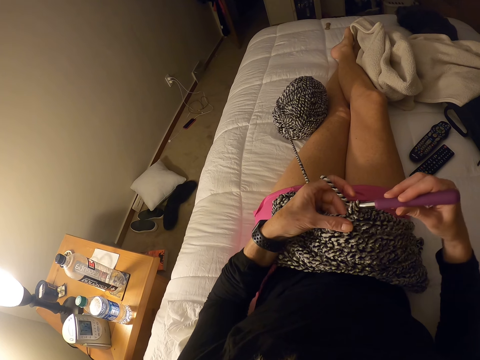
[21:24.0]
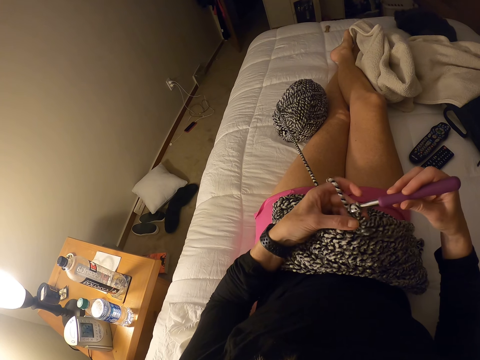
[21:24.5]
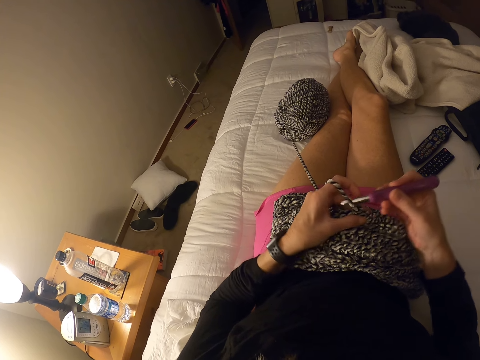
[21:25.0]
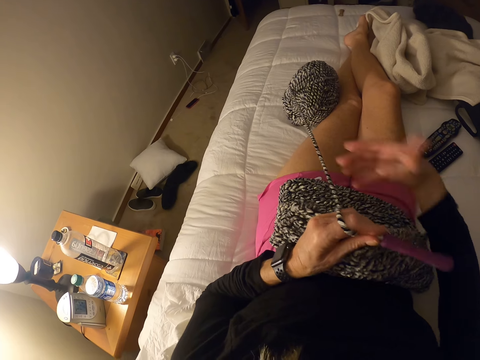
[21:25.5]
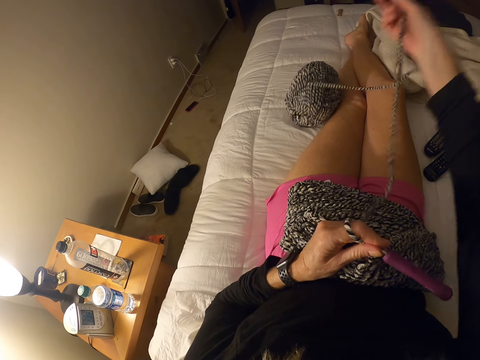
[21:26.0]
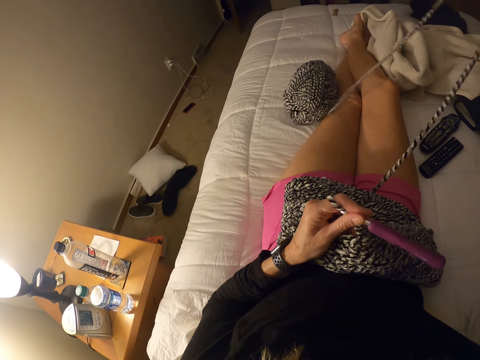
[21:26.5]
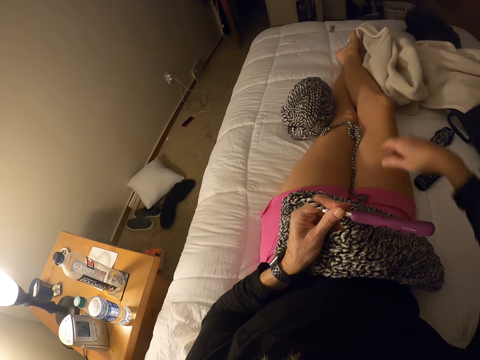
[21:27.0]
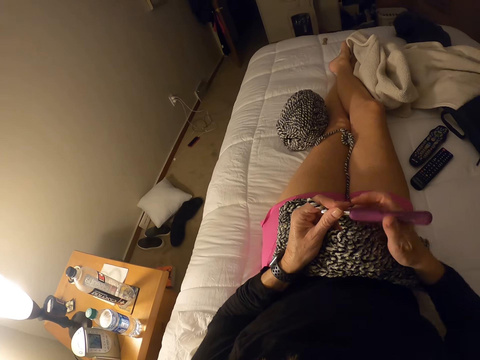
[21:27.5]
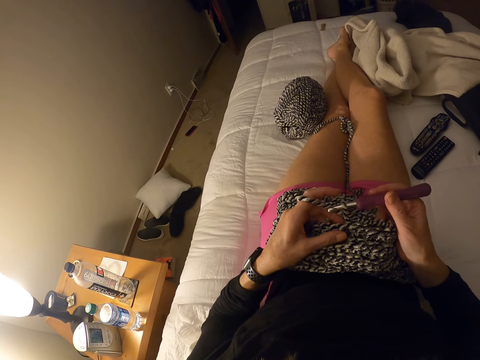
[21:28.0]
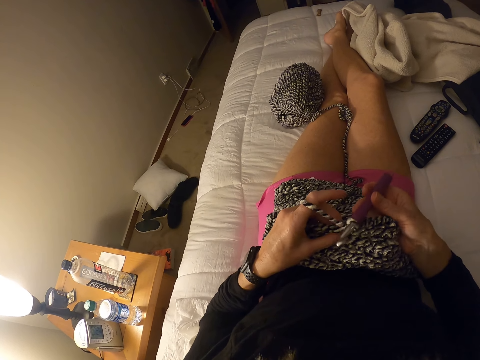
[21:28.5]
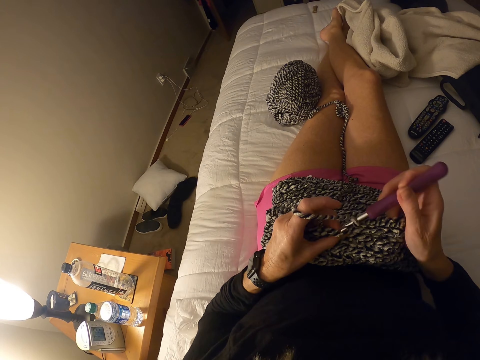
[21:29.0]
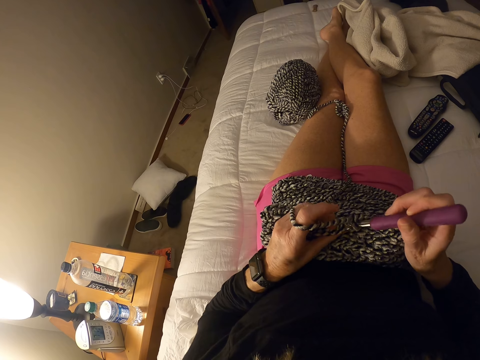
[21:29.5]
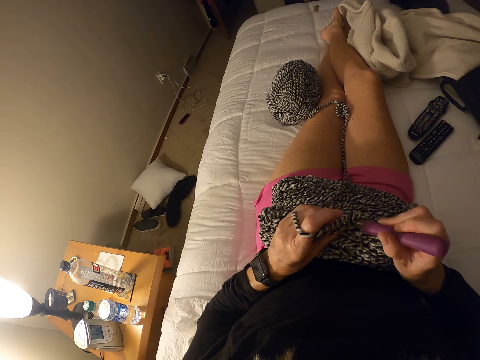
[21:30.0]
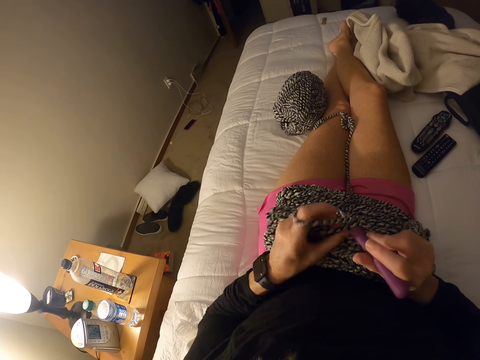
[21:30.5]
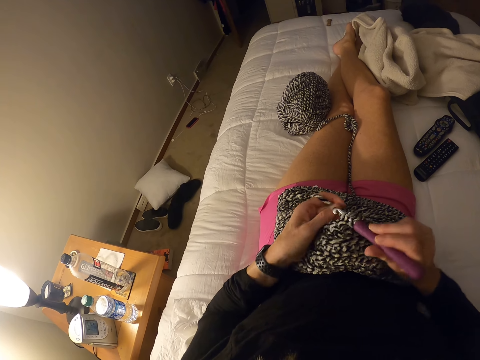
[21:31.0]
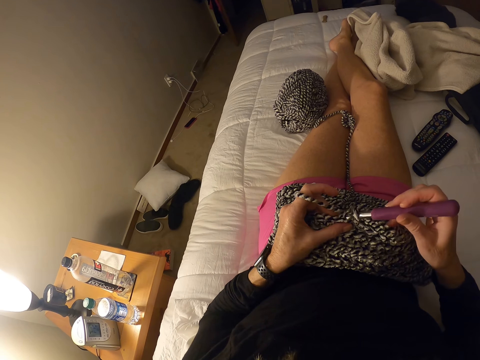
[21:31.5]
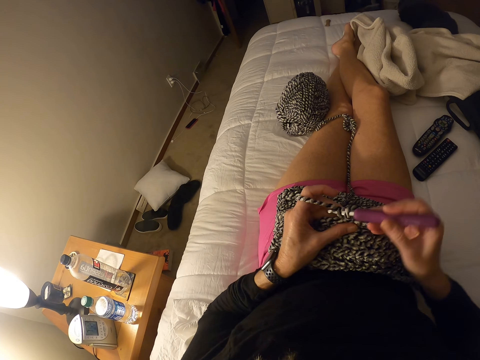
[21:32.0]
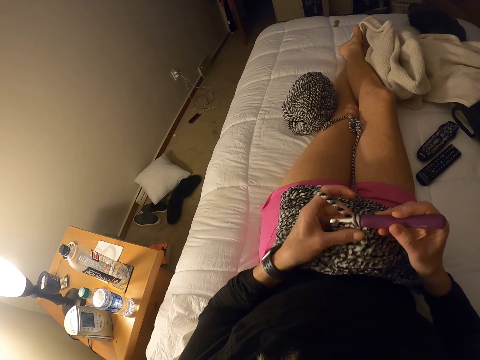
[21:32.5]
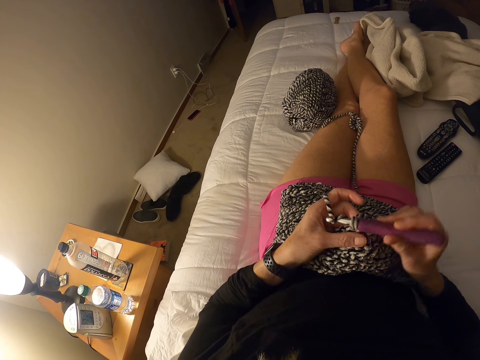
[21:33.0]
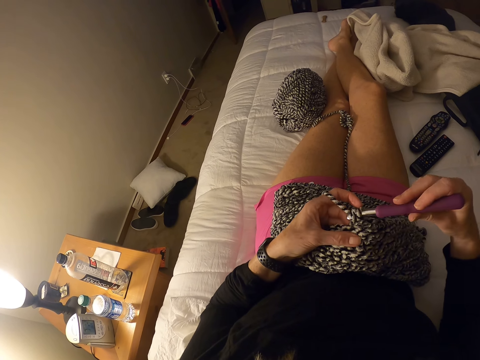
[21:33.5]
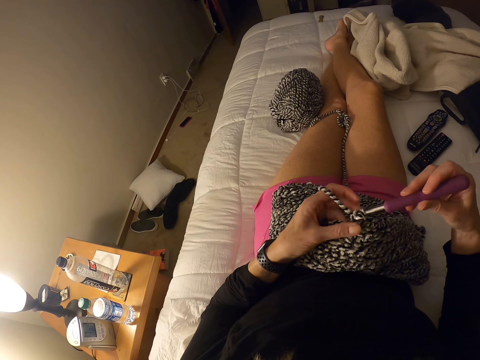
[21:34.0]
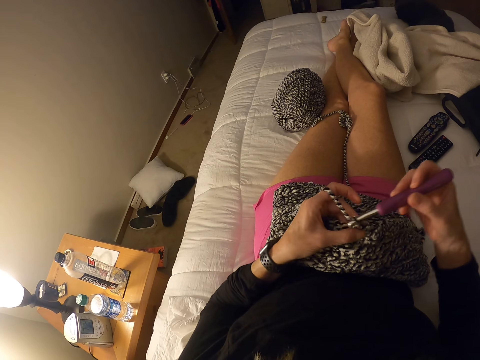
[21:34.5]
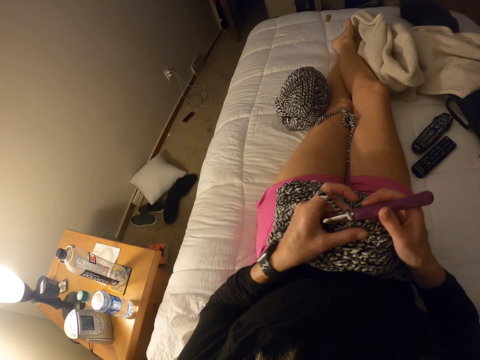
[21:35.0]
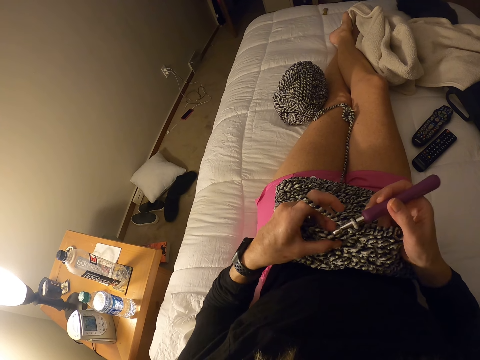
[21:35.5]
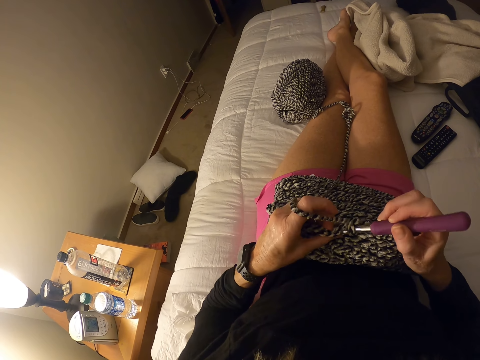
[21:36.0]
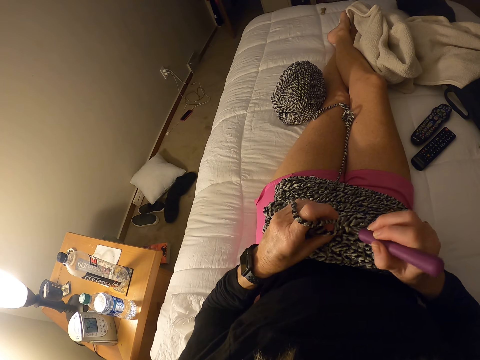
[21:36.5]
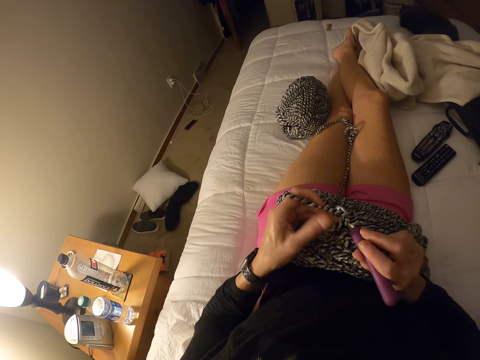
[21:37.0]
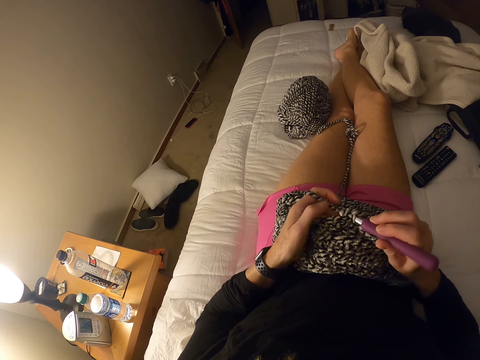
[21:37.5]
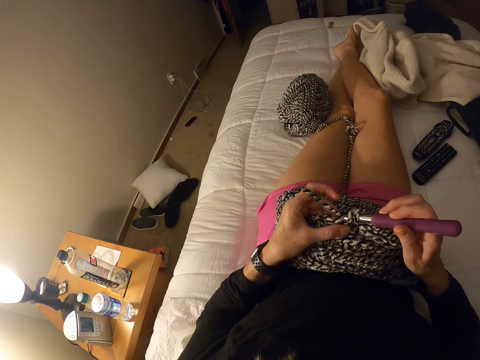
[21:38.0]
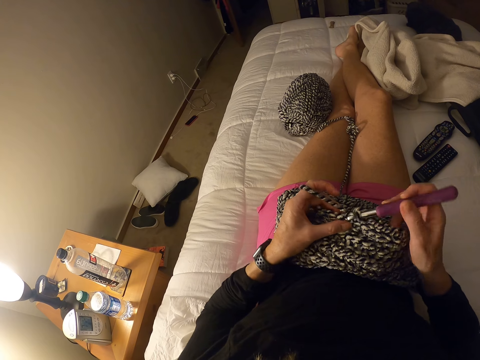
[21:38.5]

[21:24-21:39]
The camera wearer pulls the yarn or thread with her right hand. She drops the yarn on her leg. She holds the crochet hook with her right hand. She crochets the piece of garment with the crochet hook. She interlocks the thread using the crochet hook.

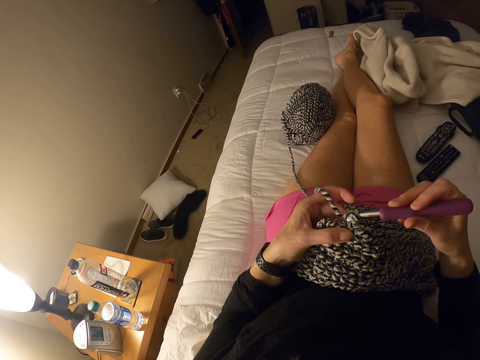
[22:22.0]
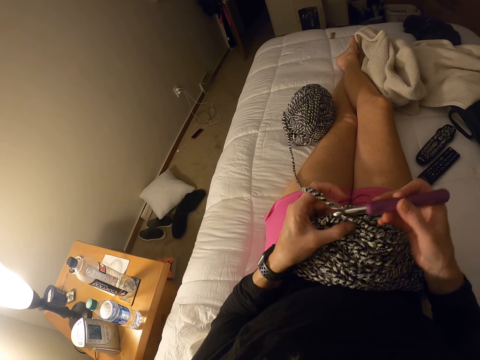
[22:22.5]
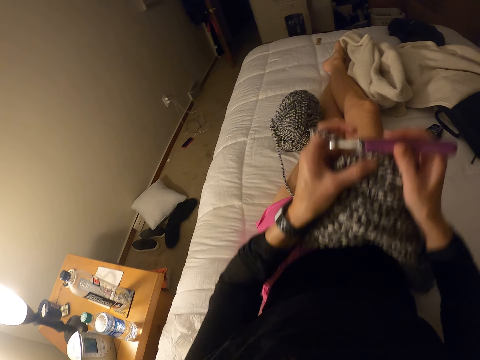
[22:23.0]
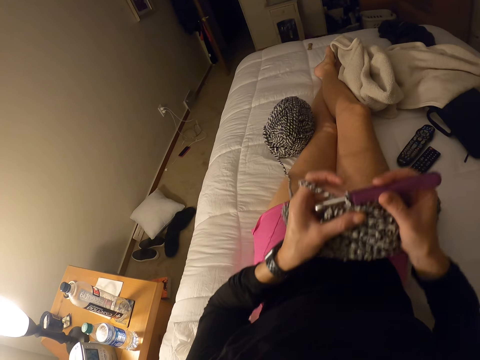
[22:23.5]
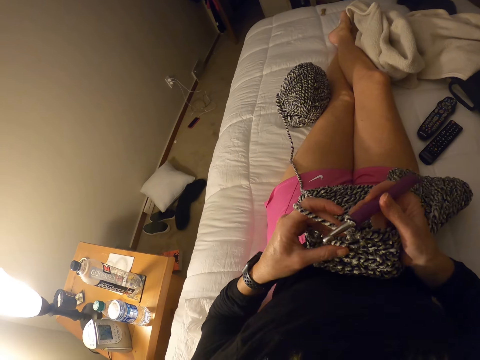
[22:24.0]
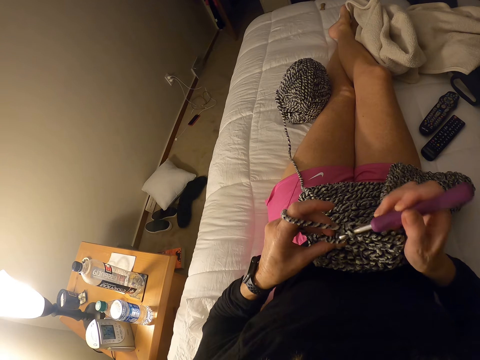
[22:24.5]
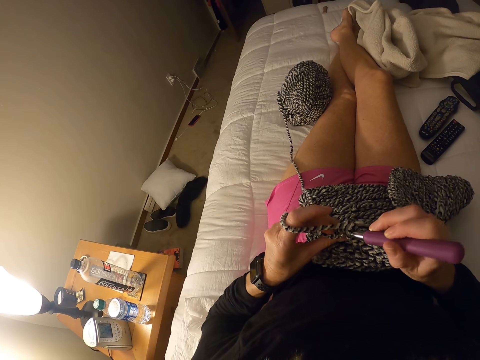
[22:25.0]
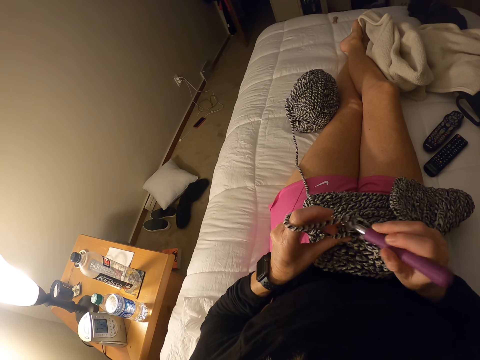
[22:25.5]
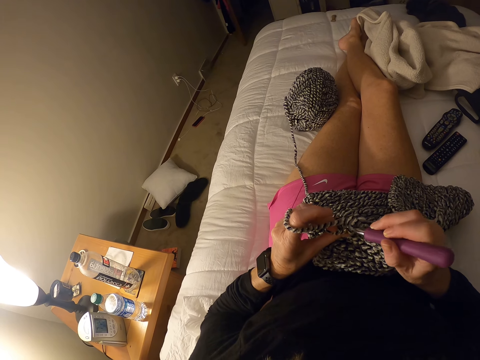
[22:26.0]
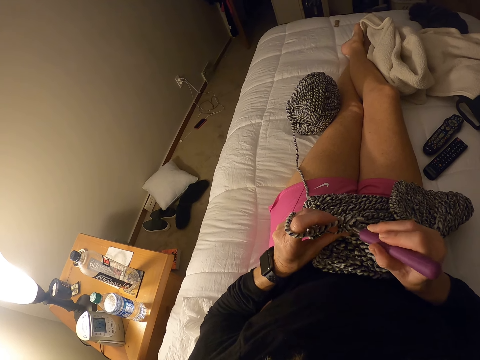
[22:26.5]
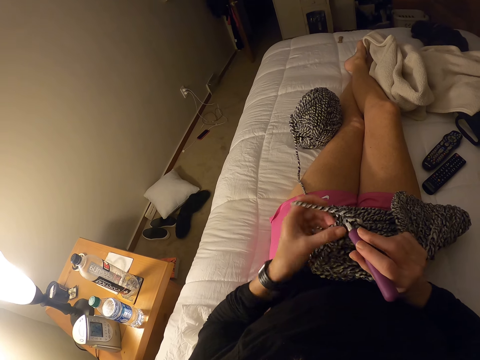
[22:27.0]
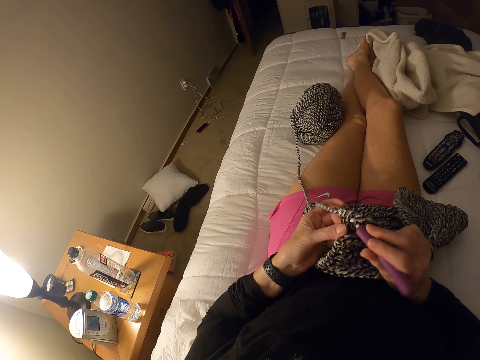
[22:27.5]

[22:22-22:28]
The camera wearer lifts up the piece of garment from her body. She drops the piece of garment on her body. She crochets the piece of garment with the crochet hook.

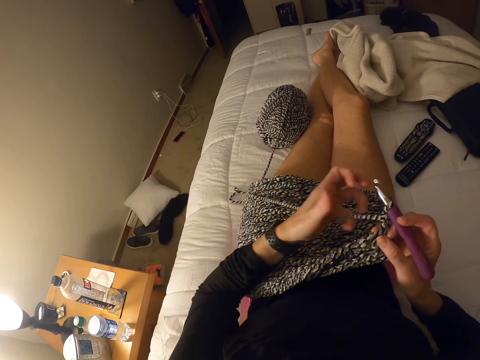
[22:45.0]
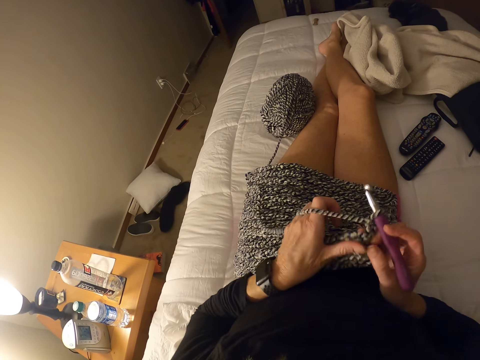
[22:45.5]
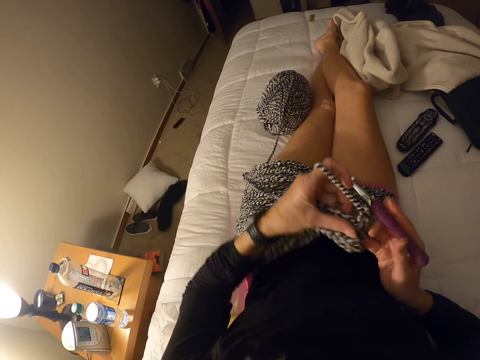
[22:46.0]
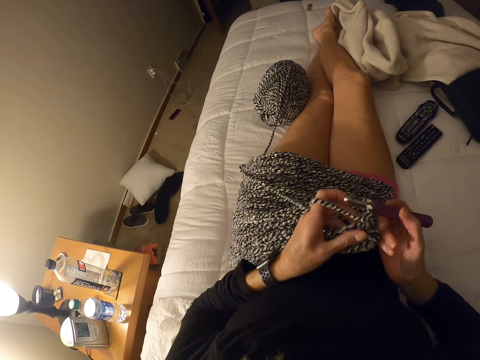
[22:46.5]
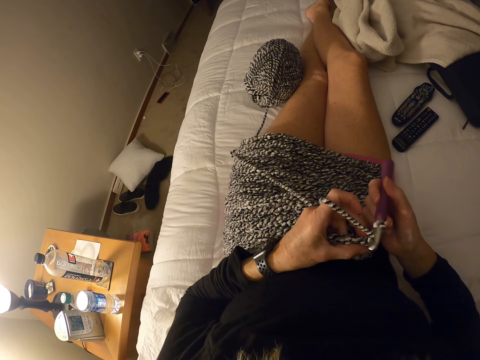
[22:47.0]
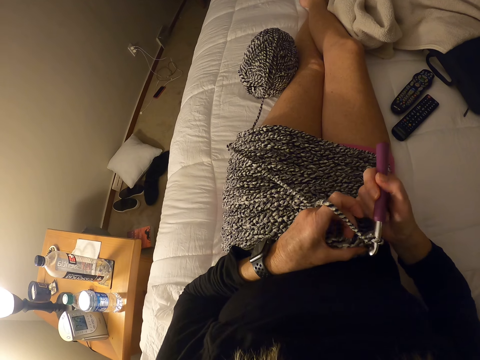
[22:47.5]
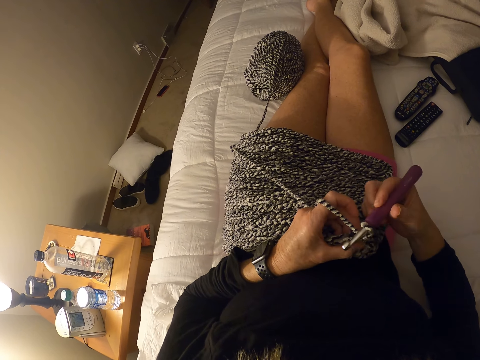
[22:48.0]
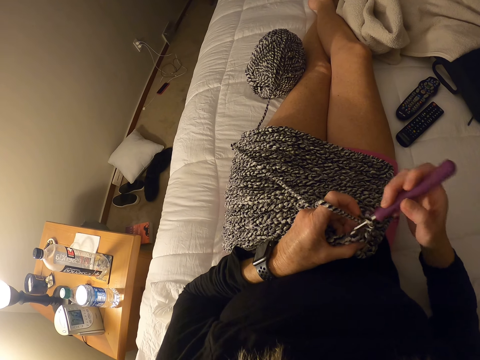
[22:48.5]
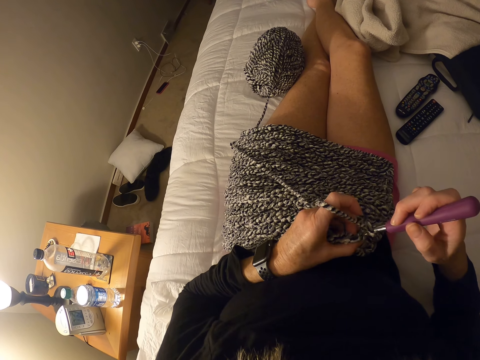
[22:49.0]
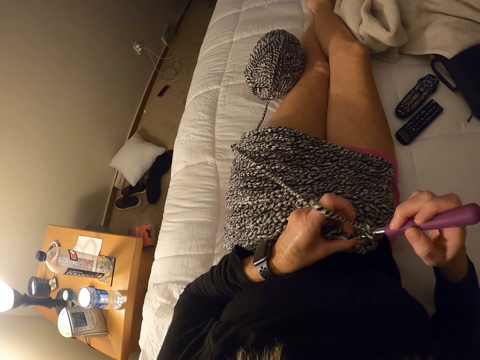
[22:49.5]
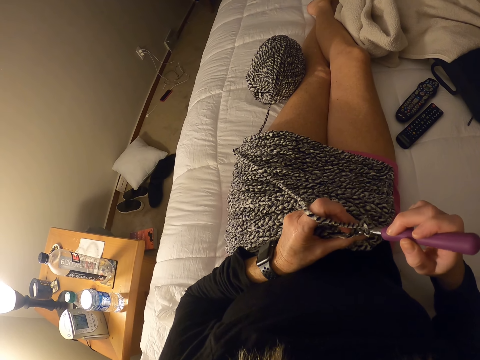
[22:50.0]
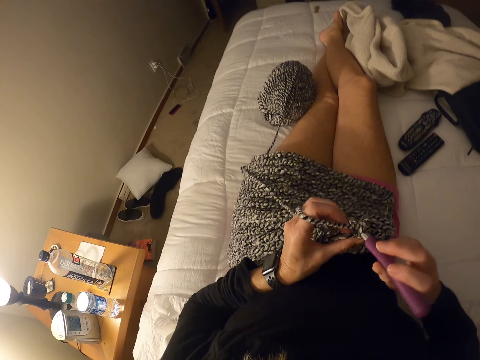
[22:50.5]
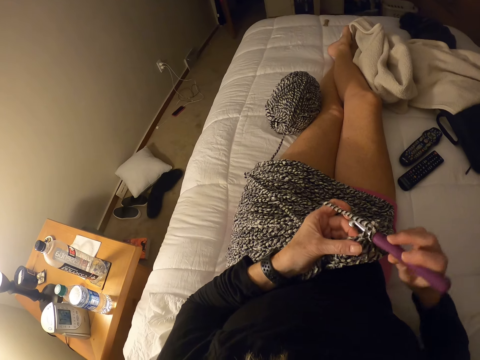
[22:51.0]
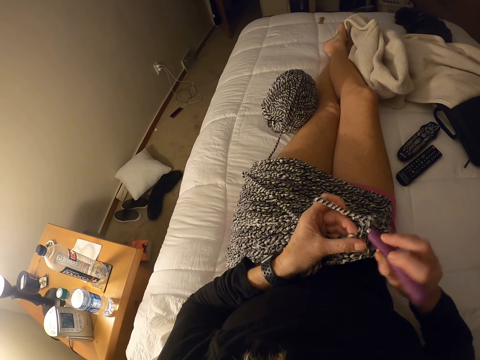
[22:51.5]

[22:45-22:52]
The camera wearer knits a garment using a knitting needle.
